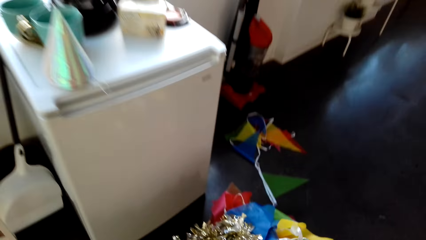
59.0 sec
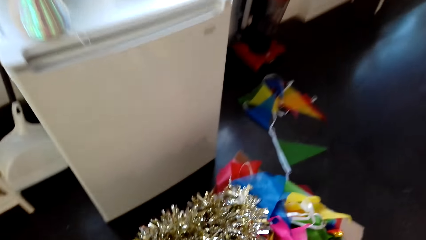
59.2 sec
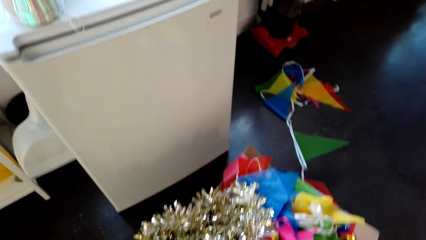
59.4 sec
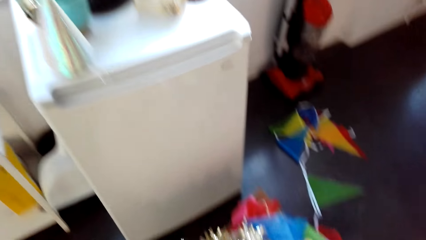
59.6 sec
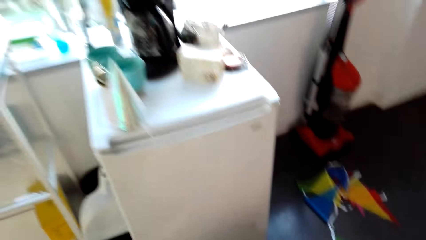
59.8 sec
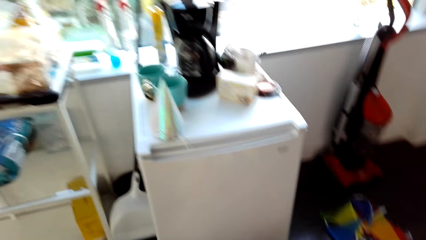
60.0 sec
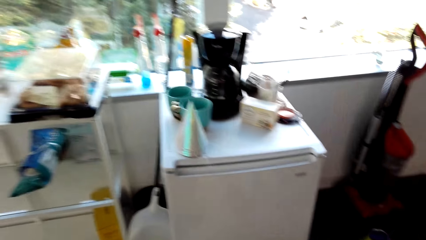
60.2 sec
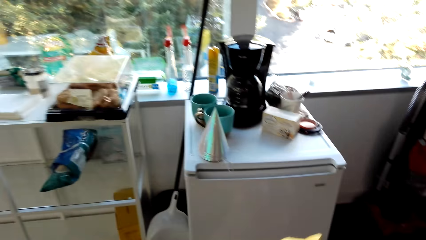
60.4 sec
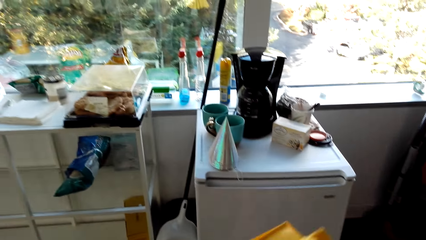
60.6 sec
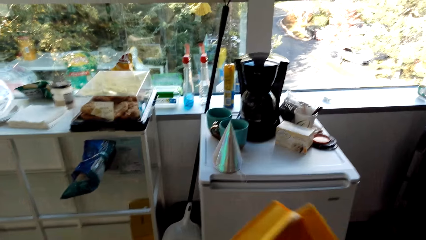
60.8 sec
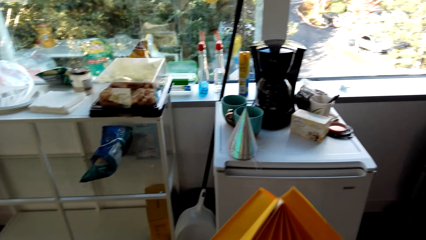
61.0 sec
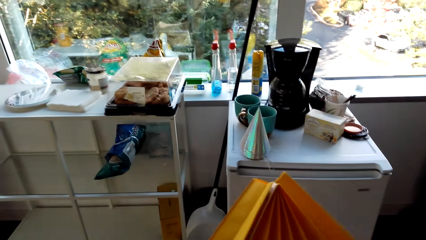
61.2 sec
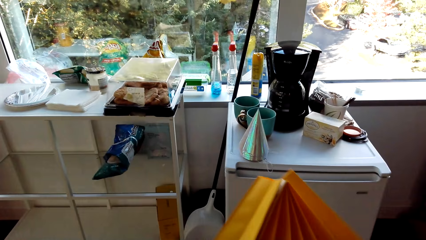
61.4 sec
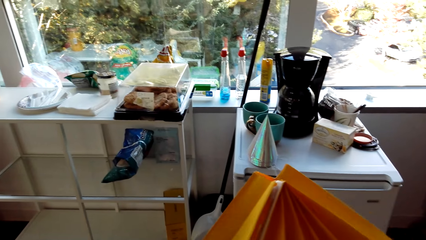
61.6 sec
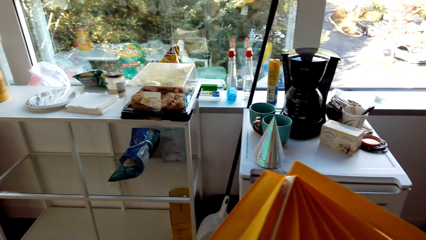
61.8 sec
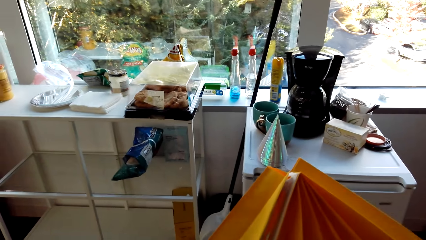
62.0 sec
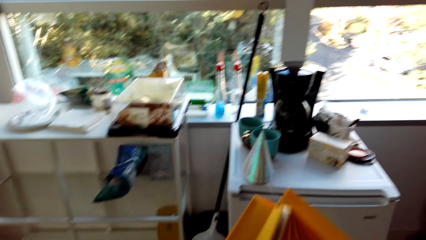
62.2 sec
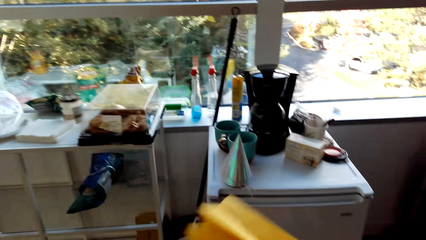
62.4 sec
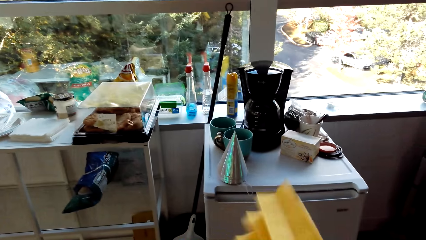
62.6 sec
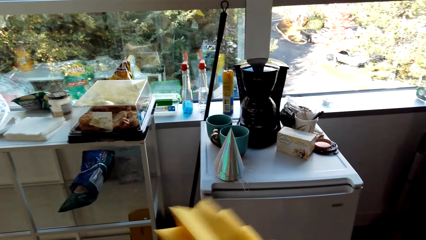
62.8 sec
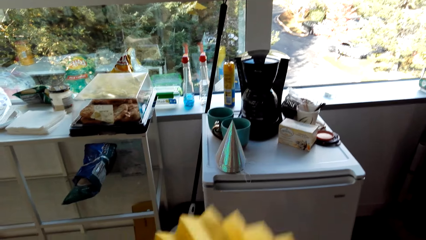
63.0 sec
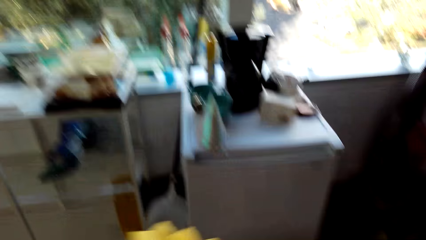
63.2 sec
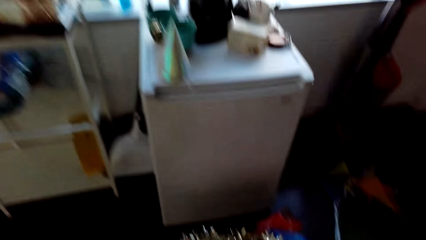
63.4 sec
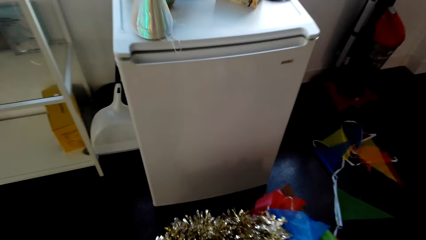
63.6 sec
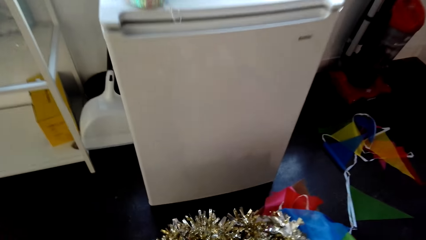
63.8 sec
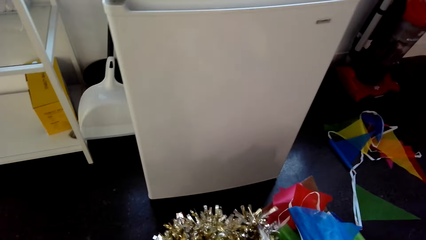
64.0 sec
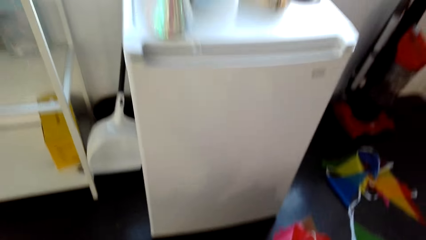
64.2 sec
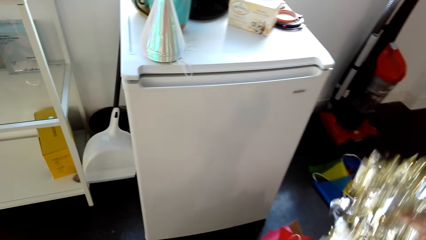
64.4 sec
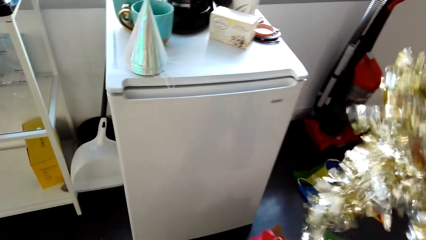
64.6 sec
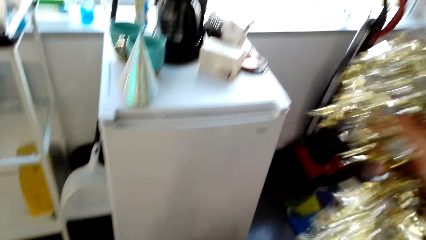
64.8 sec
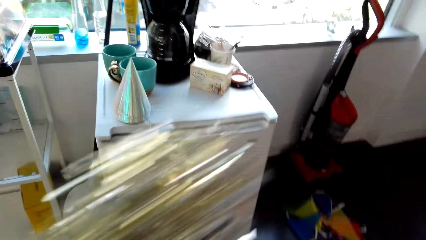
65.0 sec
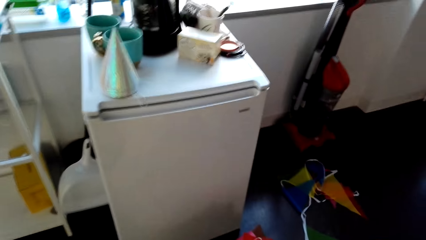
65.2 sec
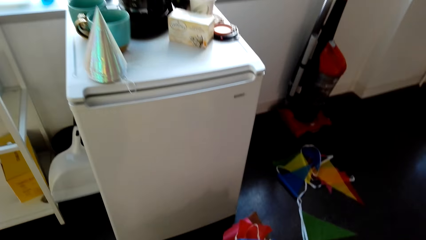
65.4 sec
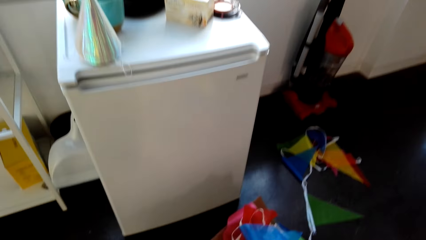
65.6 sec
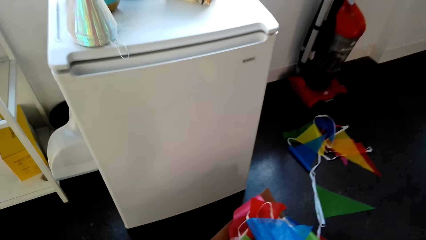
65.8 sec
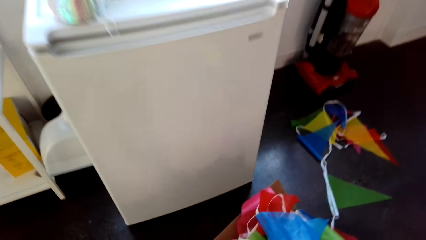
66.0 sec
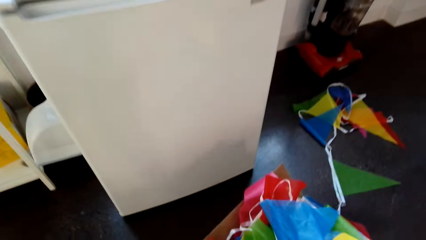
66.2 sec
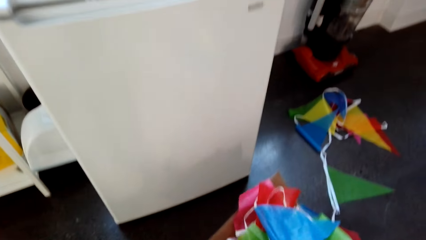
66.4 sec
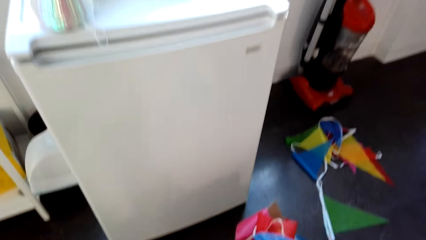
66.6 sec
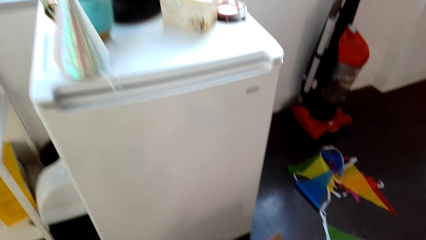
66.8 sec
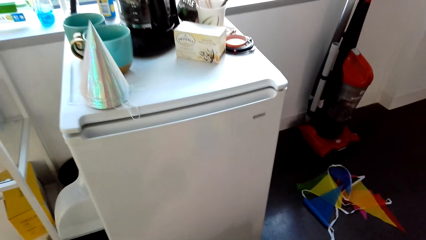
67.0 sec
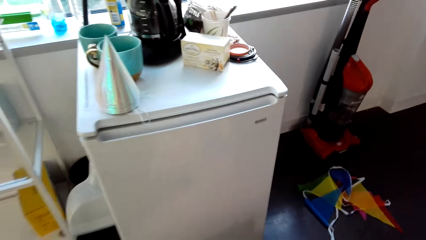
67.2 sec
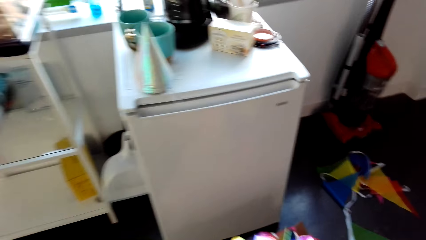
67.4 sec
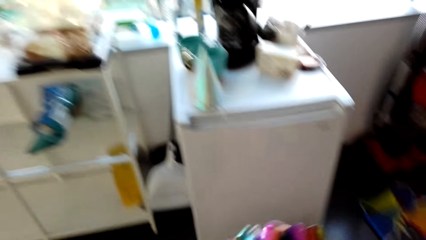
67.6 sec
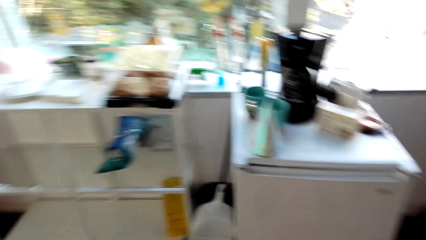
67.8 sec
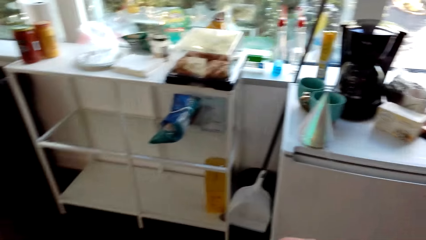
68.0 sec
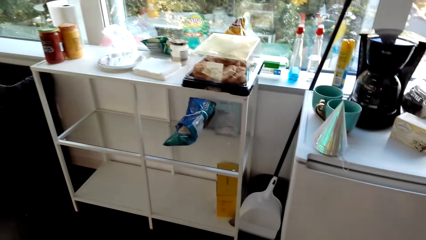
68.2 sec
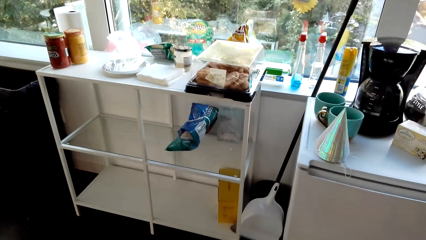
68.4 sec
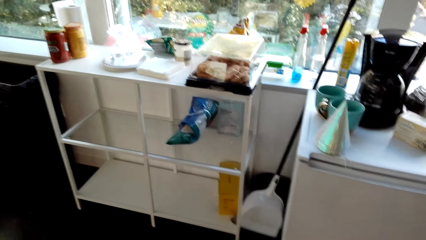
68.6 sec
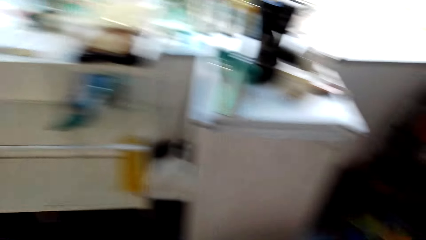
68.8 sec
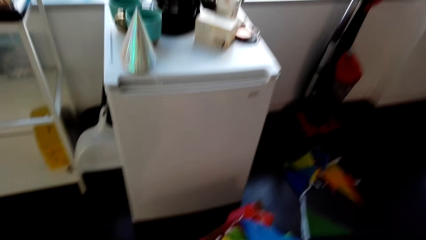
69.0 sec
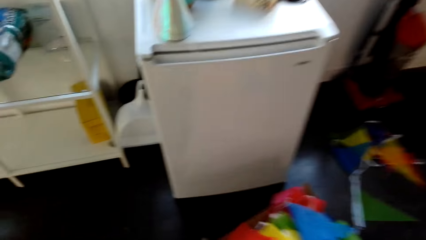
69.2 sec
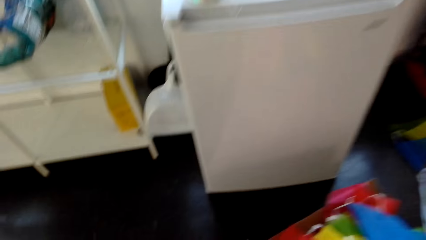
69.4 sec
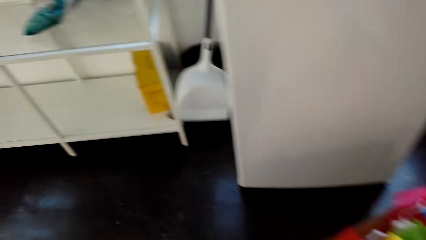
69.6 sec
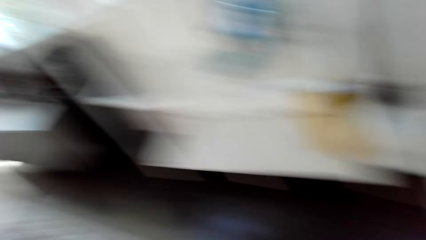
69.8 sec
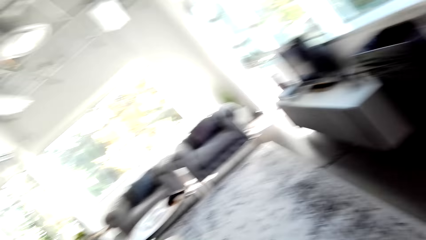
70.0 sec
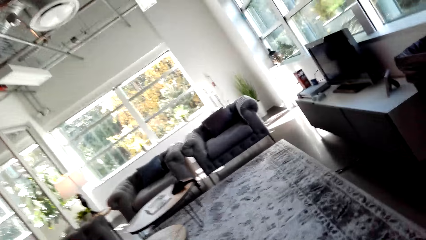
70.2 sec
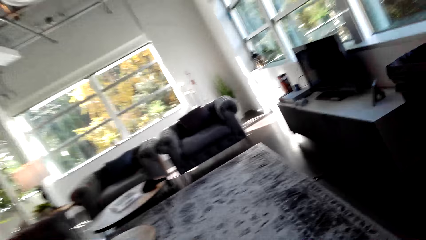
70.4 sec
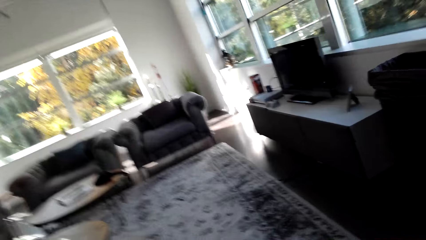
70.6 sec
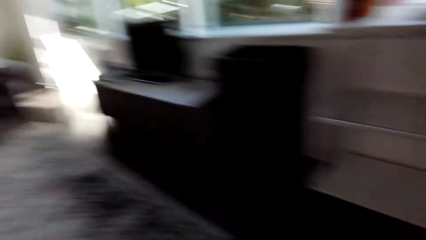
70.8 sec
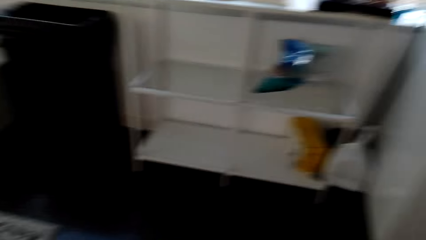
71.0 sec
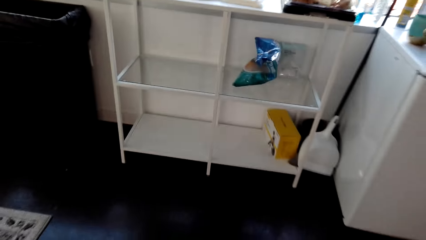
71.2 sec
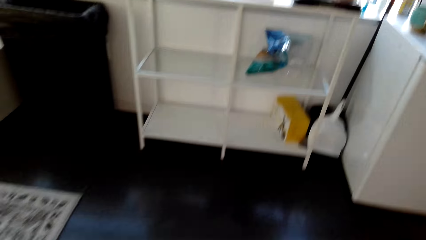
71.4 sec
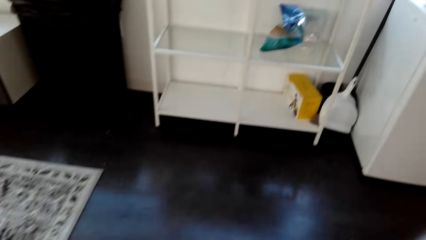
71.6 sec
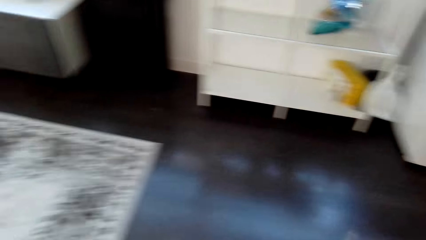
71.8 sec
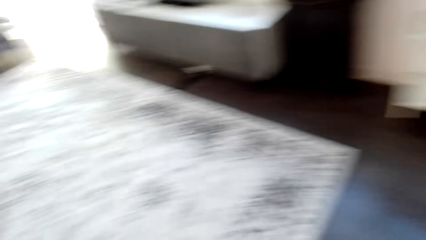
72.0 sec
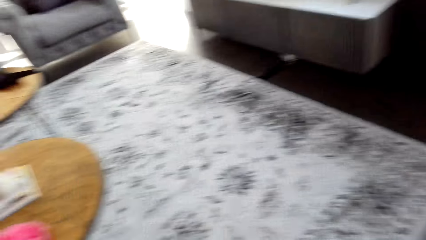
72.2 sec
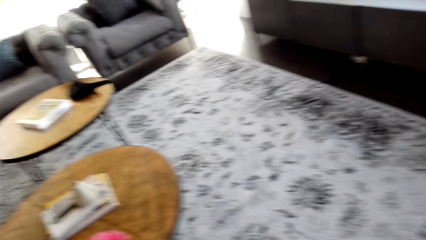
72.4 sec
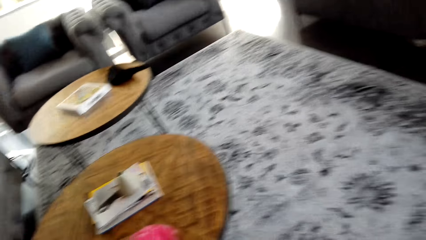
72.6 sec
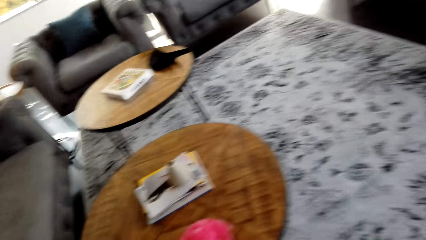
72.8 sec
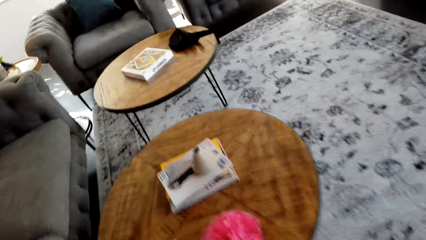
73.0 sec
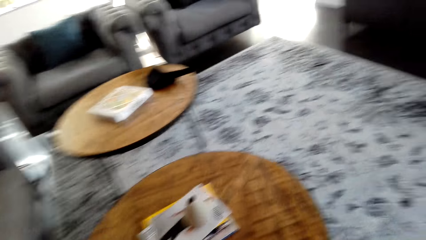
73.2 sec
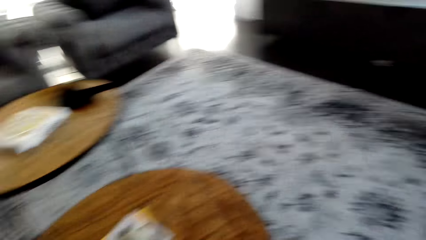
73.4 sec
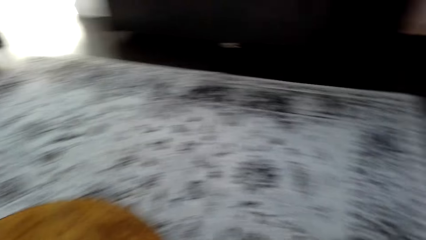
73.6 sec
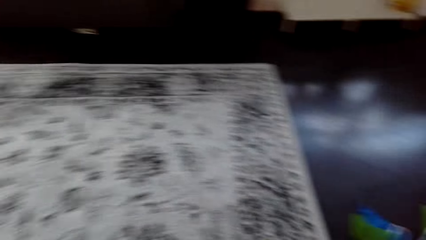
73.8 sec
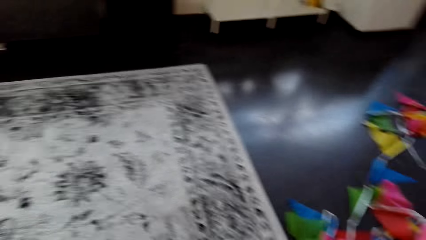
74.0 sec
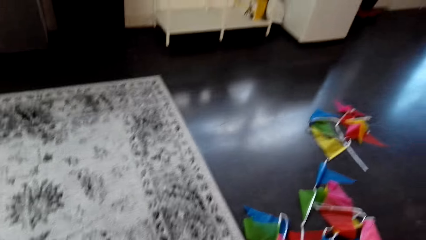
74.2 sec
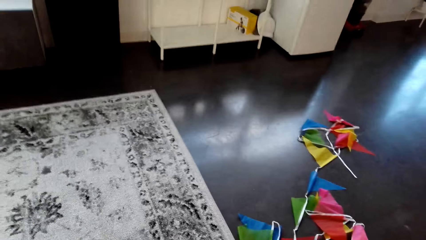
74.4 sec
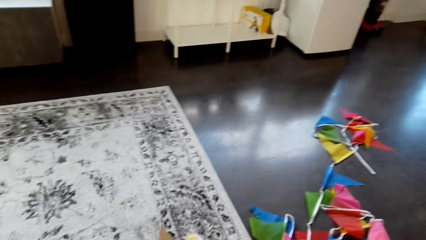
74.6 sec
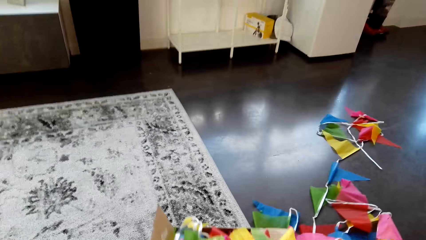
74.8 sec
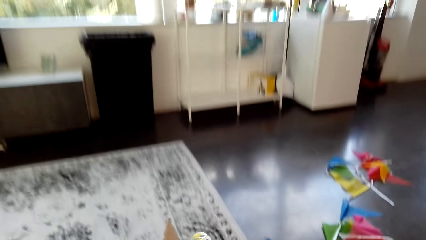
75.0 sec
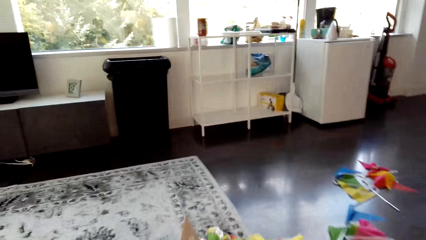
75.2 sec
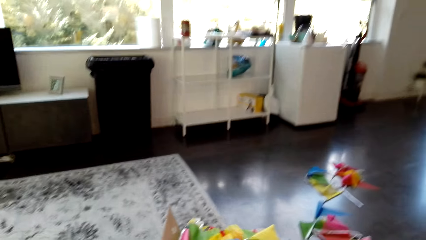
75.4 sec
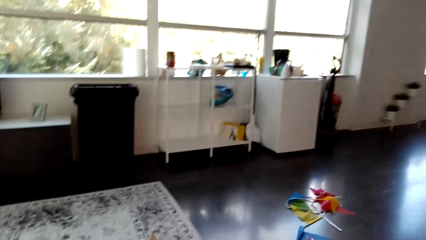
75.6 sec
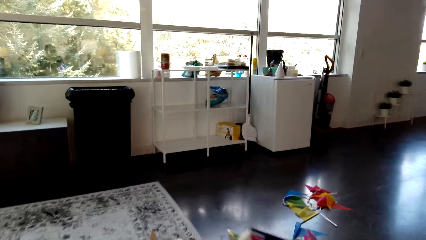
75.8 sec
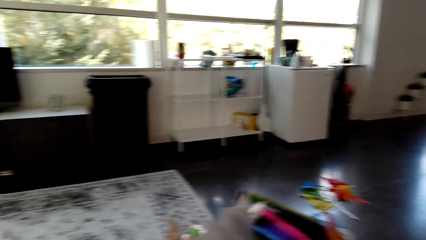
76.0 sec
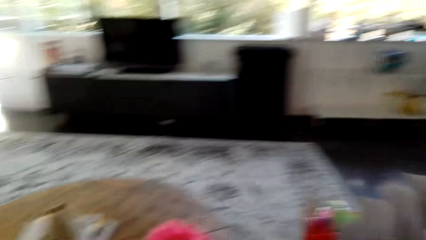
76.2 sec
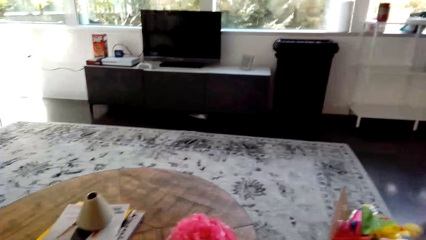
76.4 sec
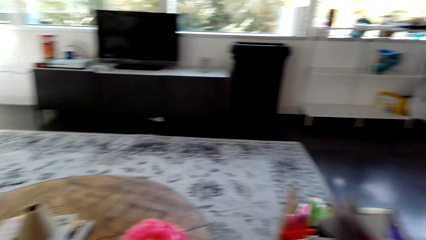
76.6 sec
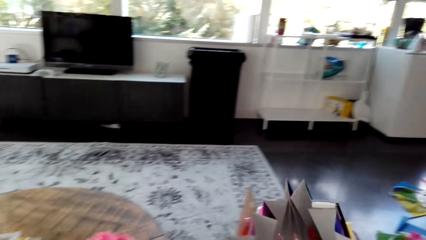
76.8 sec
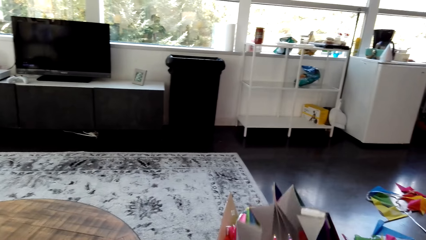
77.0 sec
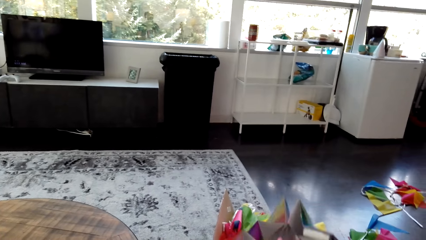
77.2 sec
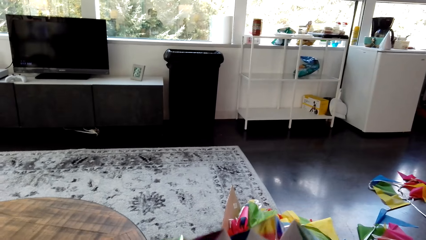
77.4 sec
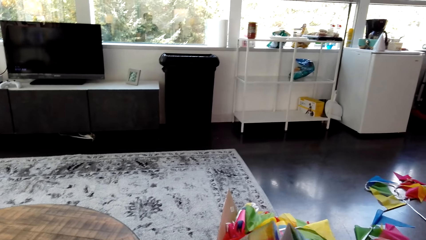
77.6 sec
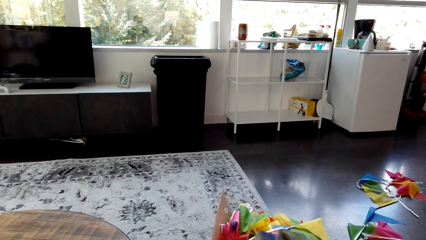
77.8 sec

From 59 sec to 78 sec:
The camera wearer picks some decorations. They walk around the room.
